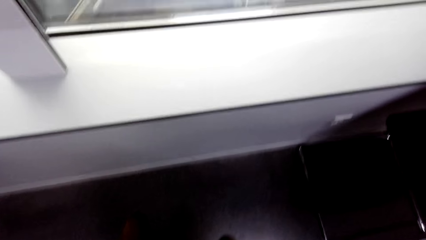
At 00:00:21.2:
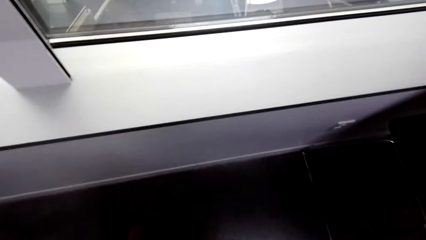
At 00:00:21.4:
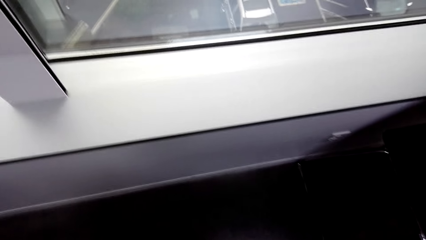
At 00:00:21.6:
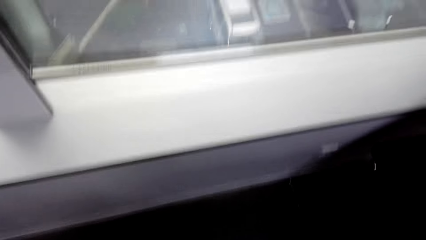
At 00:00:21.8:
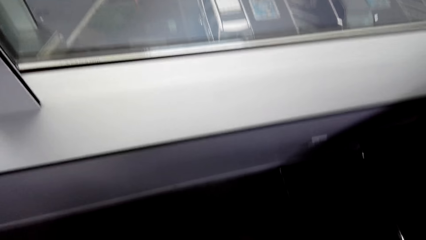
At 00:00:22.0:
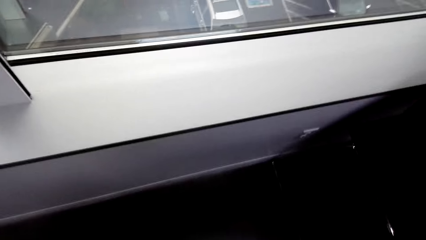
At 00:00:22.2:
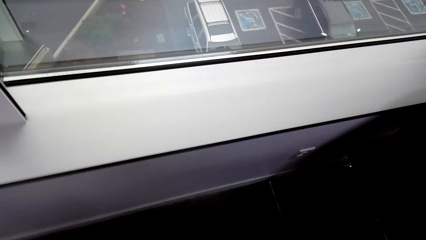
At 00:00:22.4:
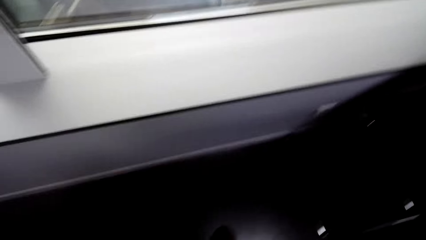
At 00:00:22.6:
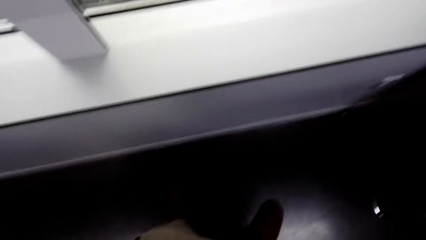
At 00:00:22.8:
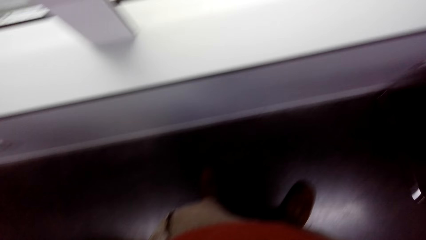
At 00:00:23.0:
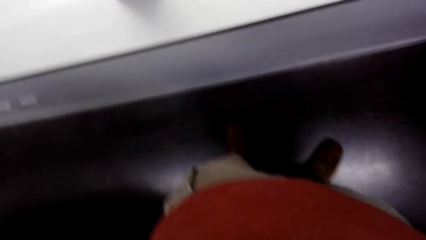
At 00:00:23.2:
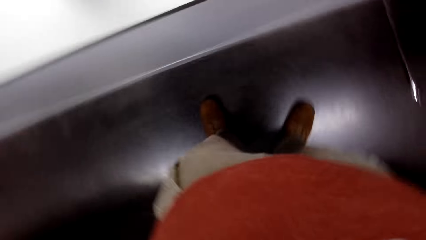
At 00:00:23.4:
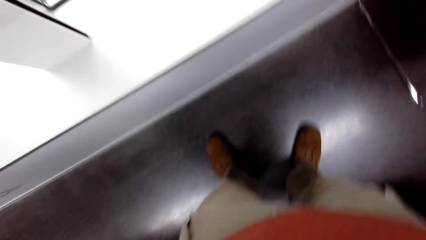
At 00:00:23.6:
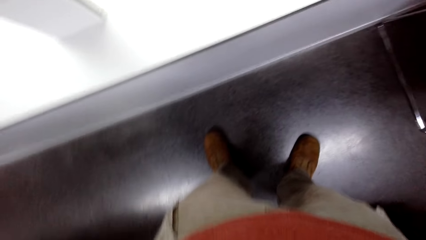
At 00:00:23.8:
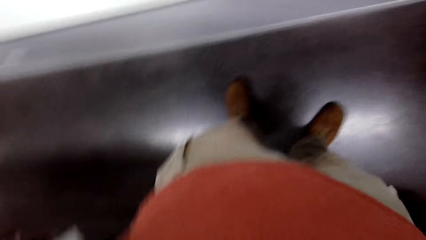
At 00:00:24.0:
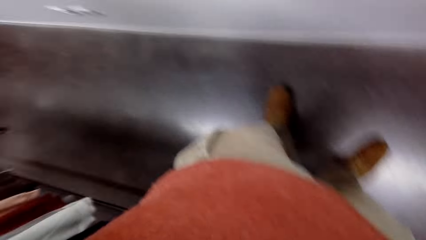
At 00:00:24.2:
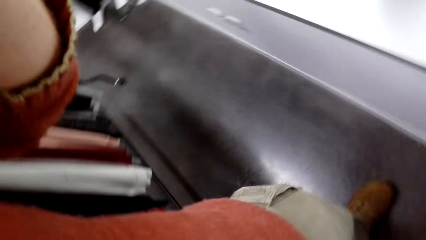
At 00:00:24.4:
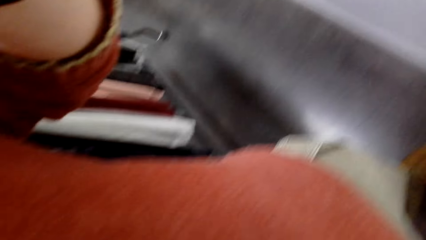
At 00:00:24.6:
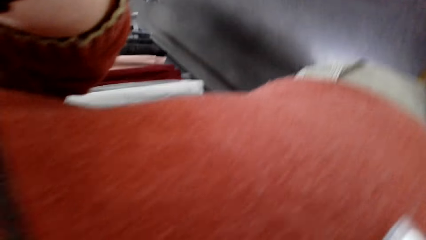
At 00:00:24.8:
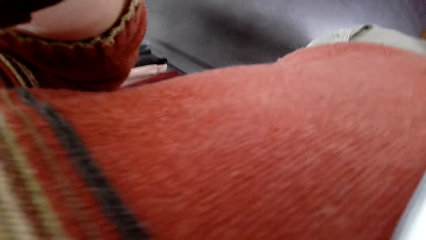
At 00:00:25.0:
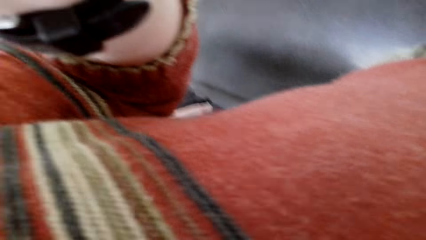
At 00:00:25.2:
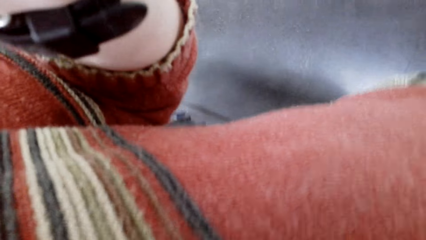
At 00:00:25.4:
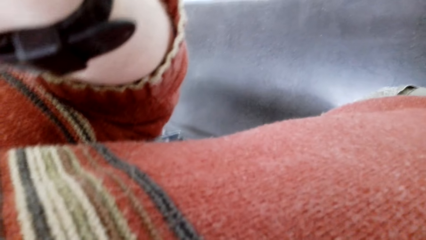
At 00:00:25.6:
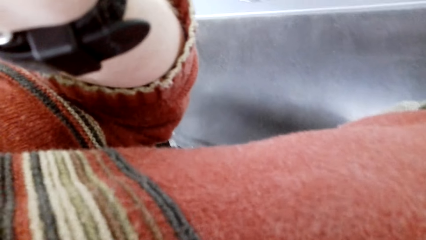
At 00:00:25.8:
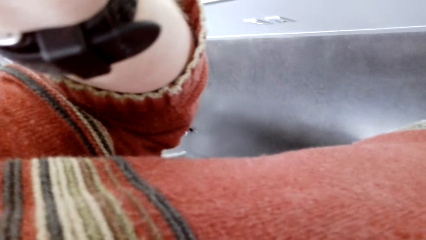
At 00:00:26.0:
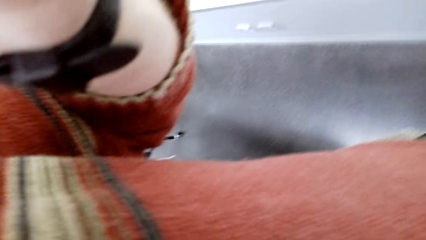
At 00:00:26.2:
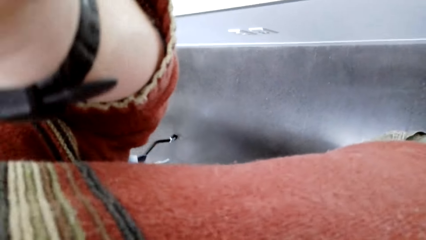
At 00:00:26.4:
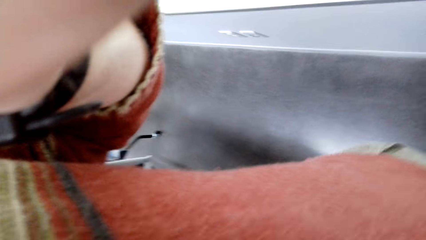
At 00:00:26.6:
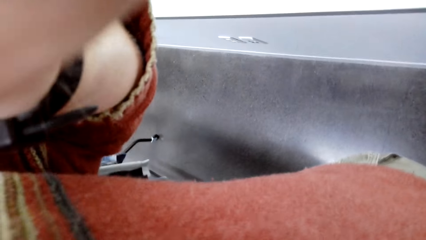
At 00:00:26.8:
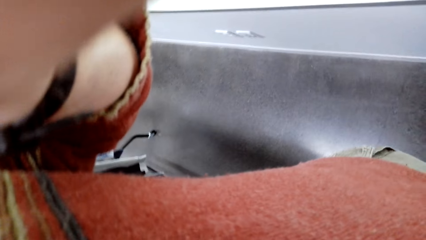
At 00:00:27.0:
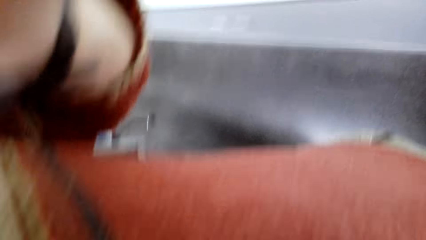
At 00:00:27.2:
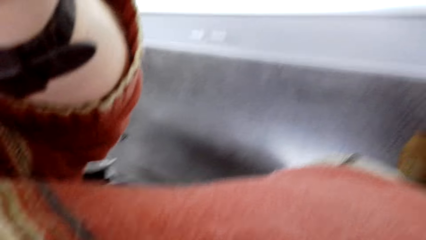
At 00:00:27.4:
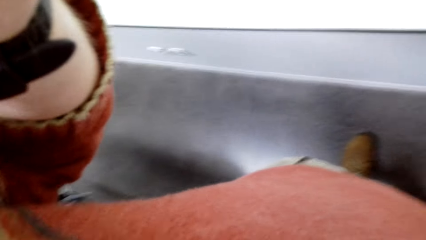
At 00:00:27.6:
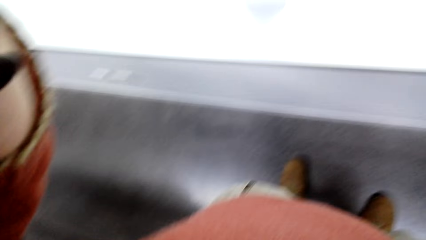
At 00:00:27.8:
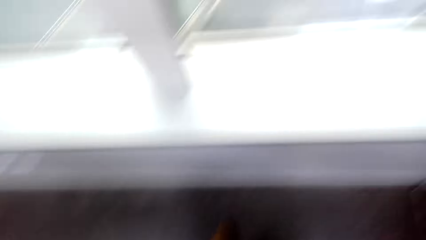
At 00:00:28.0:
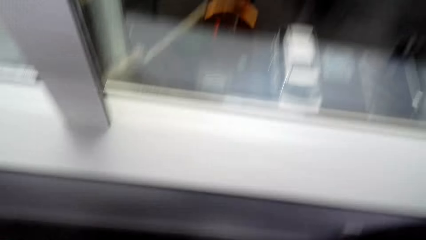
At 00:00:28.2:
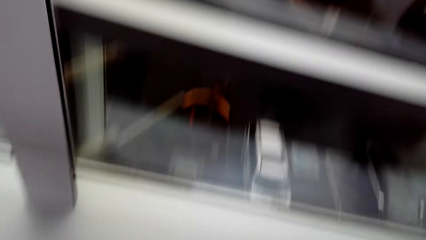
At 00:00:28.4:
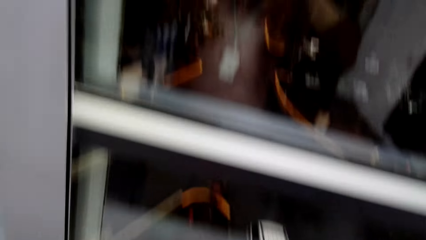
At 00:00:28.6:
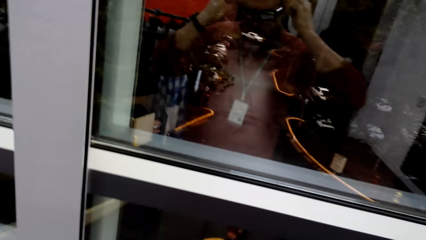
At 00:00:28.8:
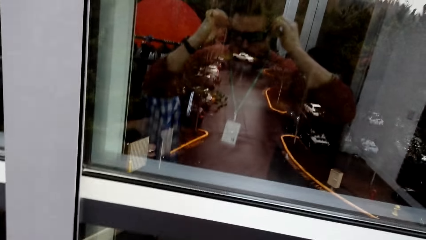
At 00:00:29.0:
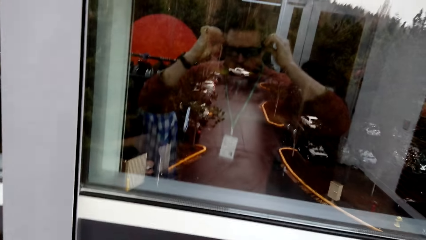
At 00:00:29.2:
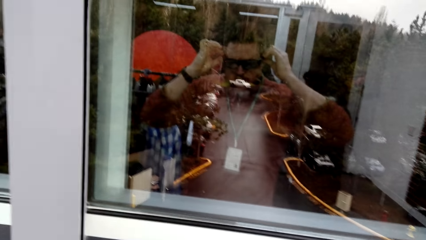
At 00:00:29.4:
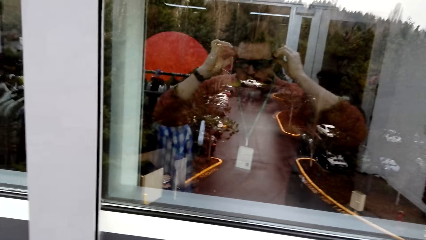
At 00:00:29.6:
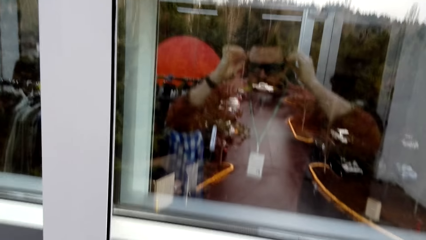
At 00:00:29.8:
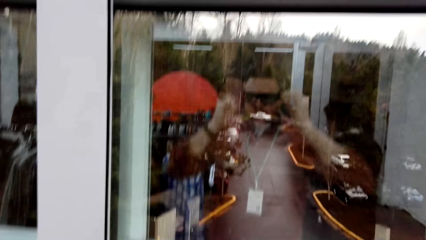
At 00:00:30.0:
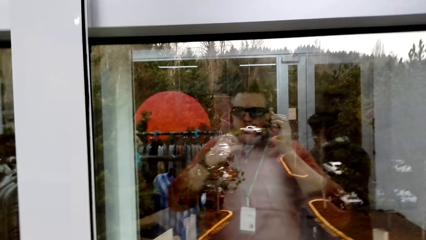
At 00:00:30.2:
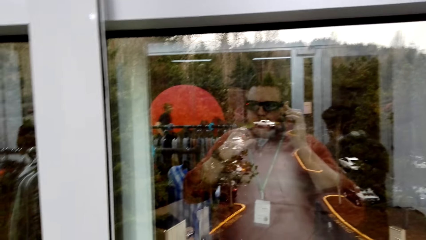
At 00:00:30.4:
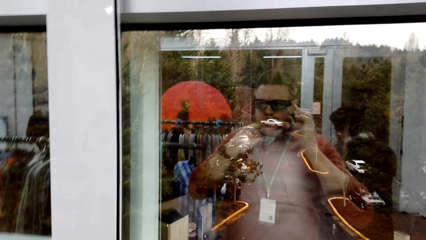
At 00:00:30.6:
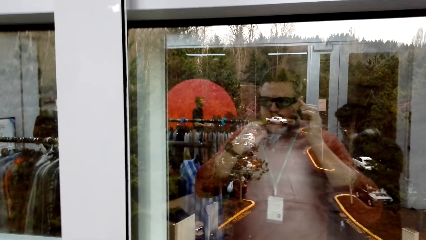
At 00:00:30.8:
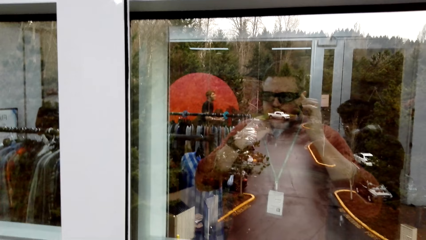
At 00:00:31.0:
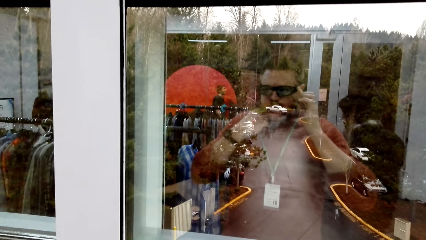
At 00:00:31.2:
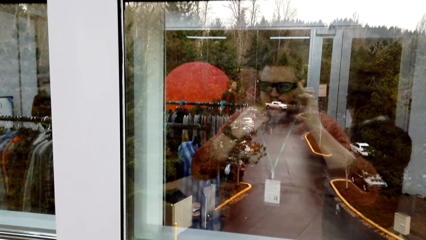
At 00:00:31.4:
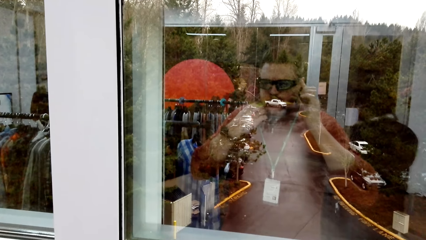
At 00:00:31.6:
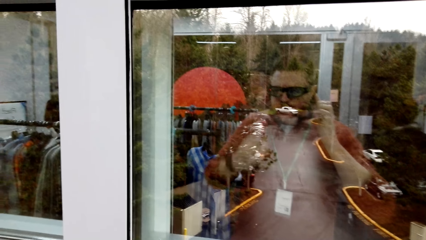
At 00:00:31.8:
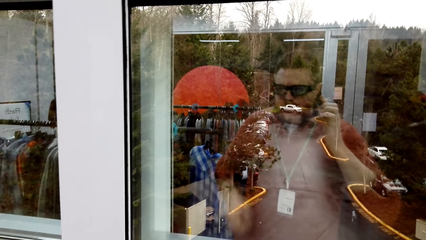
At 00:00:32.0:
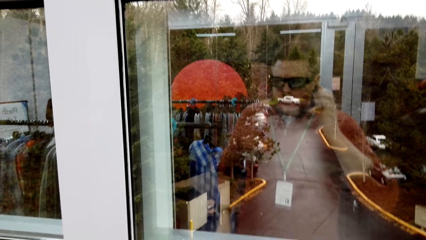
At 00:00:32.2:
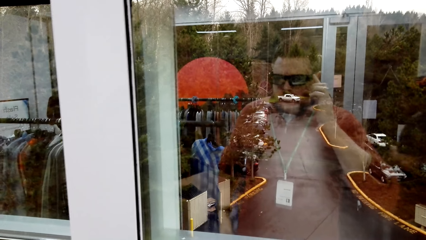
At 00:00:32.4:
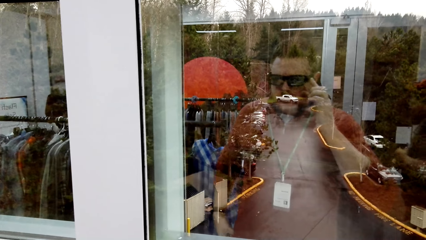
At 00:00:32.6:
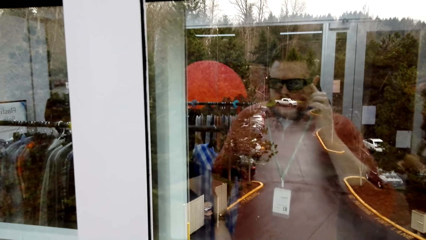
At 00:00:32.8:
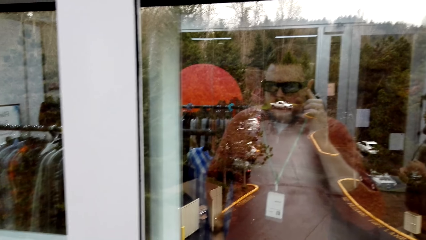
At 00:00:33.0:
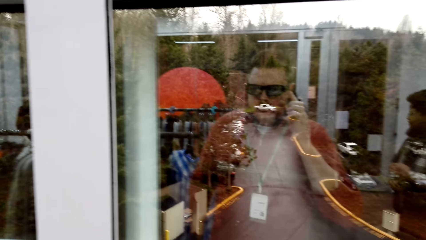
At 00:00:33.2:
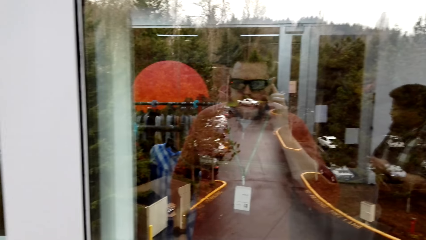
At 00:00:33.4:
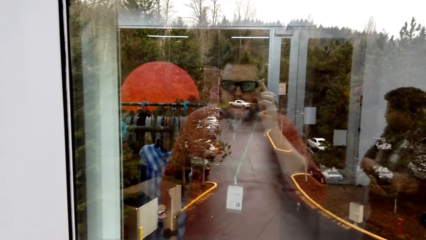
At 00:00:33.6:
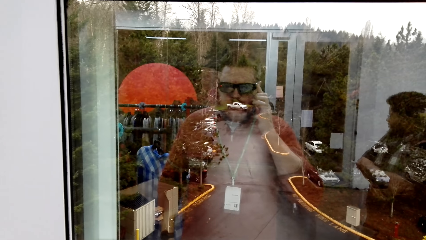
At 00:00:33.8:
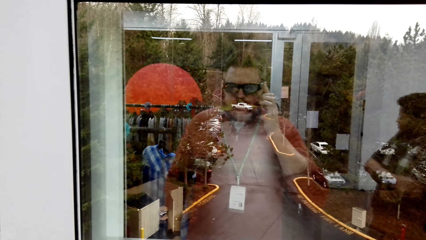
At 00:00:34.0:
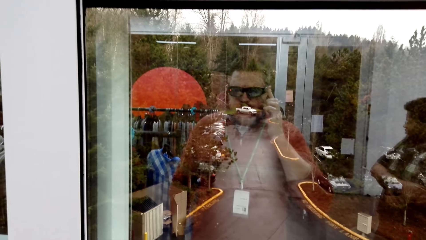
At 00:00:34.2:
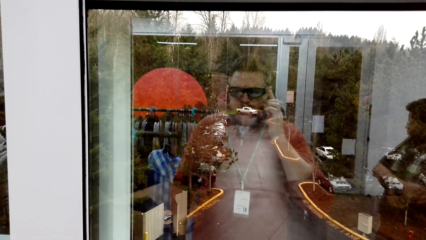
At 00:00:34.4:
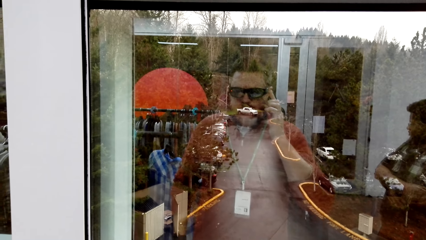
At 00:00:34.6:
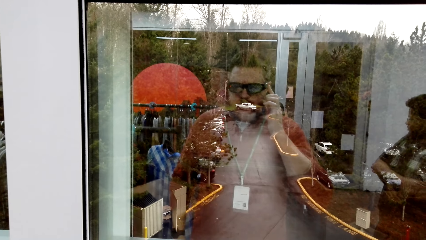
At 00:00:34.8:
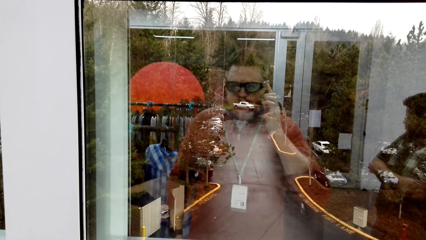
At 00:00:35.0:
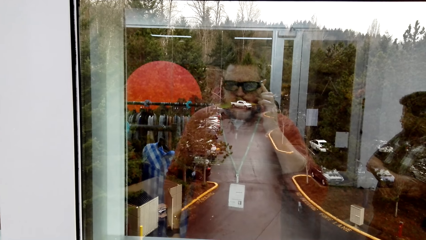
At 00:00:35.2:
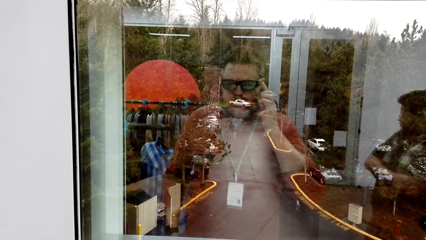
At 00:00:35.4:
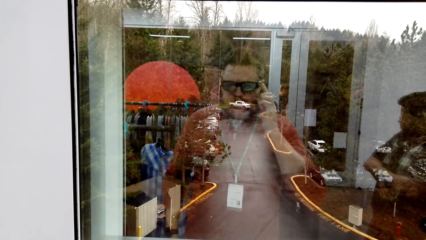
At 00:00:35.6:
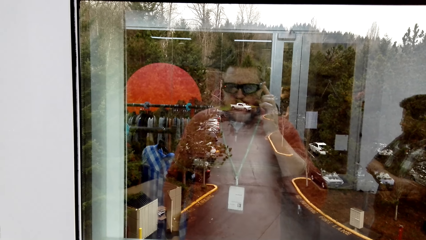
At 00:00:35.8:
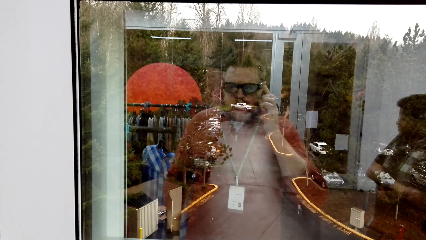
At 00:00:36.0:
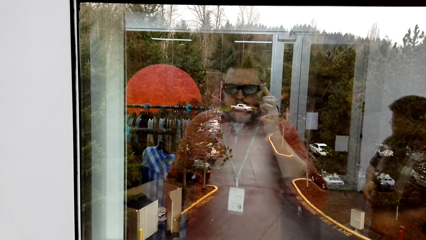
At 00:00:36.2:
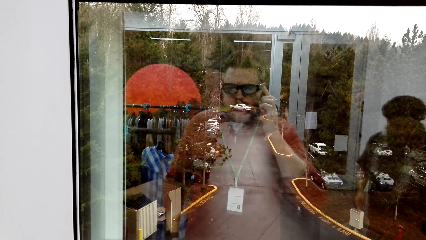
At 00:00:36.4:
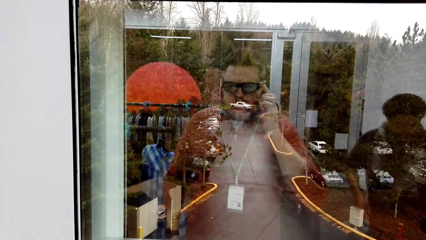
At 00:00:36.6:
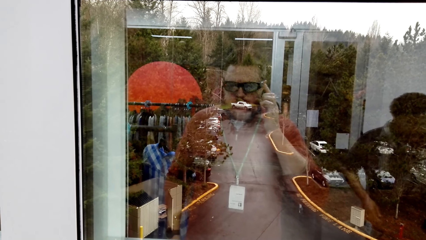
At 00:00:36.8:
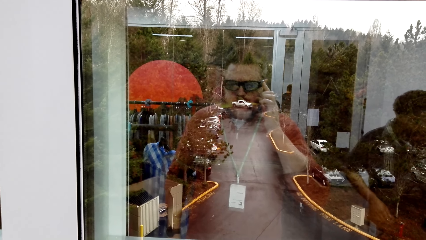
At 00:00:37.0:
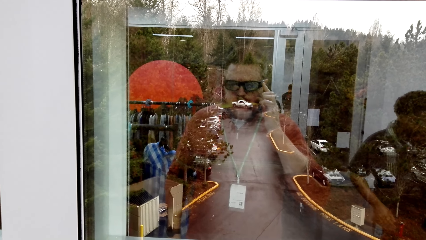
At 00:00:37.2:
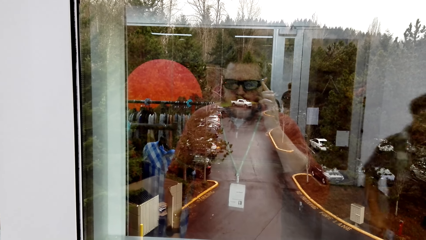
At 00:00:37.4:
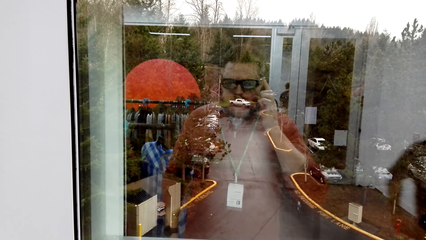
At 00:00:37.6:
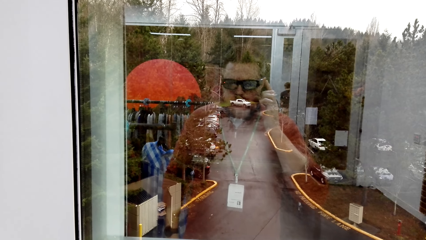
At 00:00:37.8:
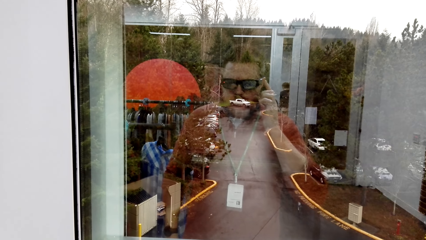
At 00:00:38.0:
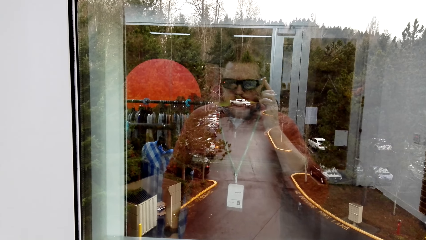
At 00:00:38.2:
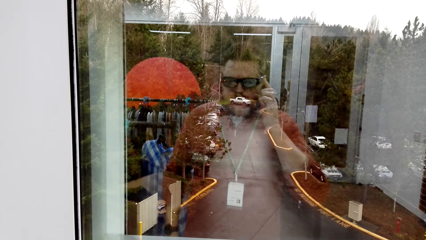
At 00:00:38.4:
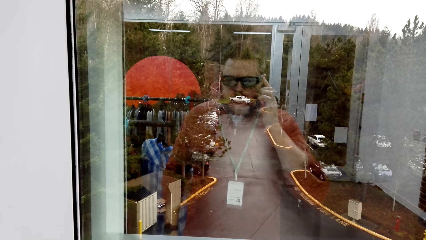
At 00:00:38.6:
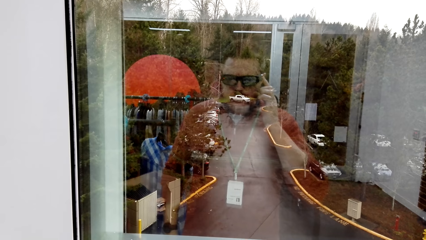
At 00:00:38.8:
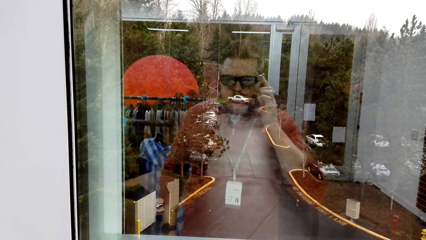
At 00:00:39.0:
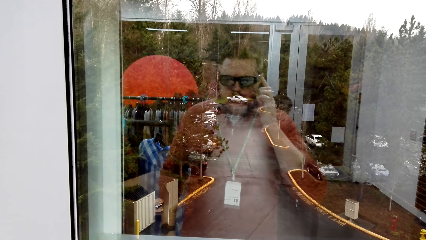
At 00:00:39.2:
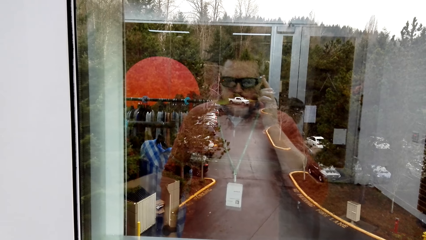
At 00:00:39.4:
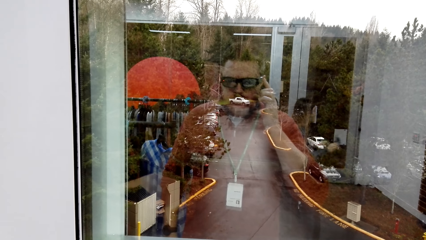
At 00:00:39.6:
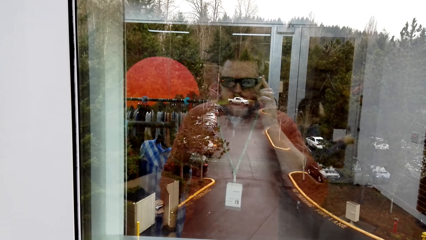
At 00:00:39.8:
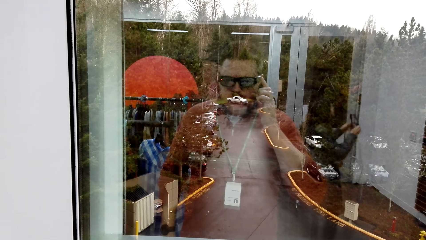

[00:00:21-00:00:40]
The camera wearer fixes the camera. They fix the camera again.
